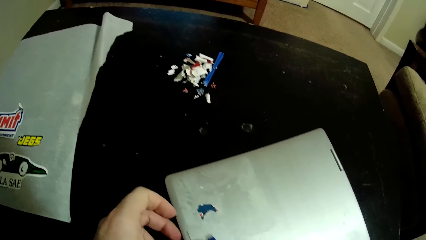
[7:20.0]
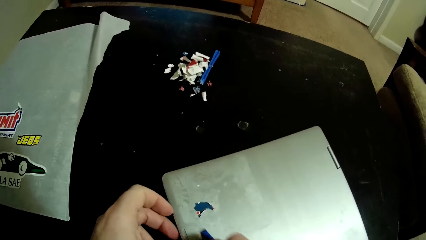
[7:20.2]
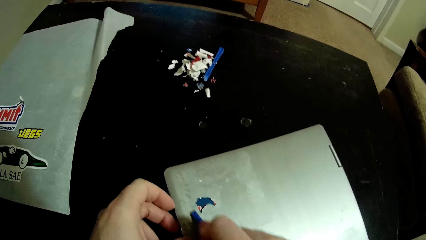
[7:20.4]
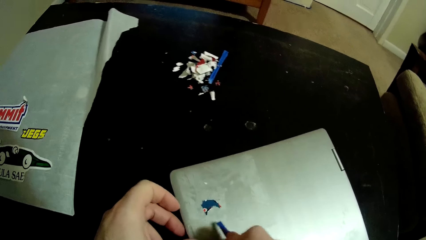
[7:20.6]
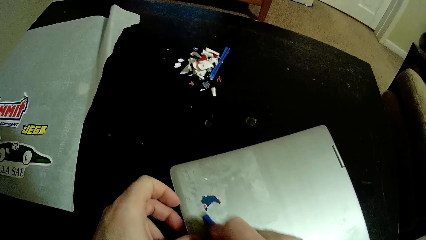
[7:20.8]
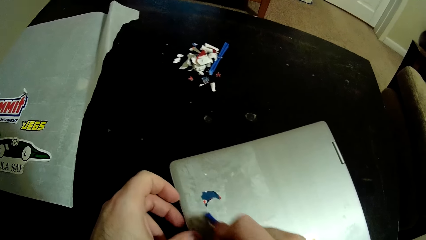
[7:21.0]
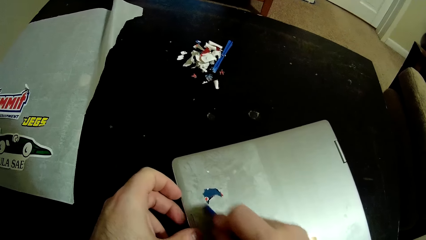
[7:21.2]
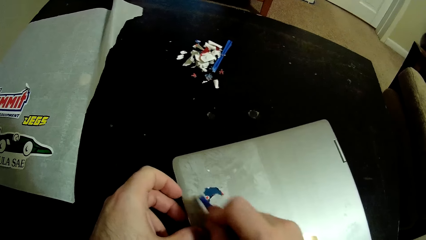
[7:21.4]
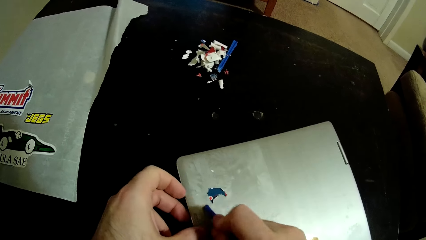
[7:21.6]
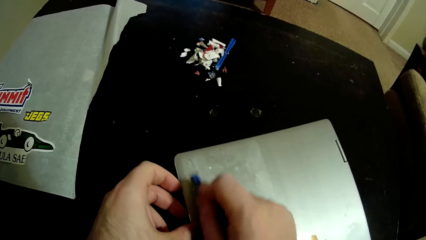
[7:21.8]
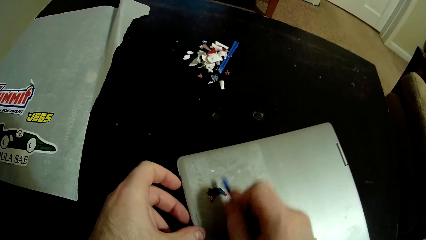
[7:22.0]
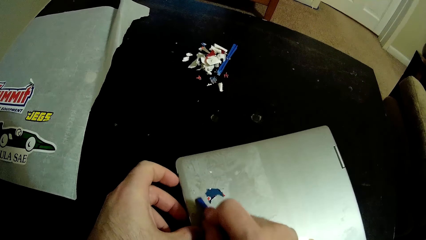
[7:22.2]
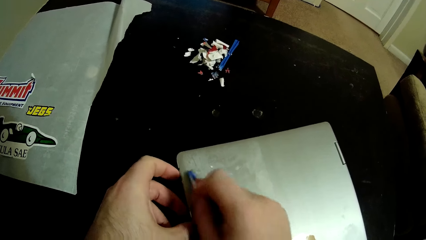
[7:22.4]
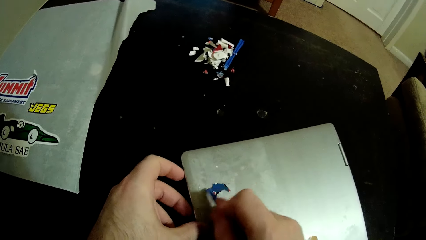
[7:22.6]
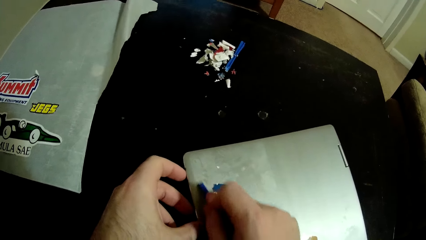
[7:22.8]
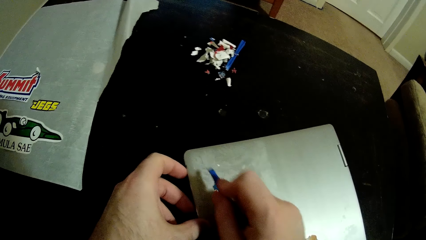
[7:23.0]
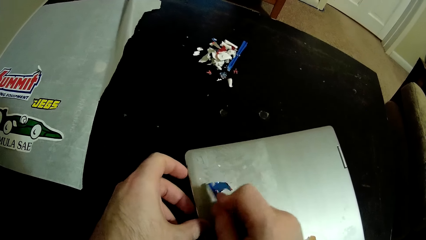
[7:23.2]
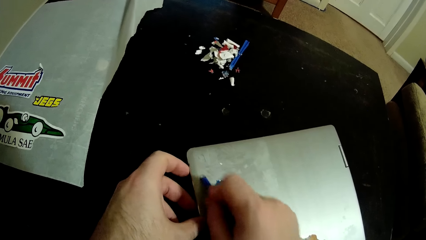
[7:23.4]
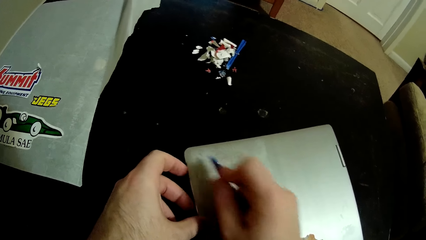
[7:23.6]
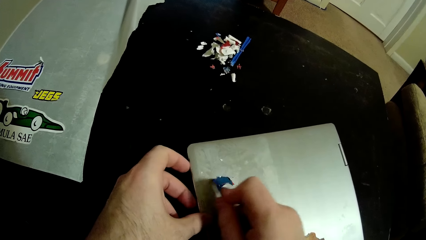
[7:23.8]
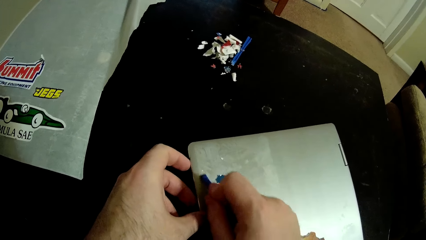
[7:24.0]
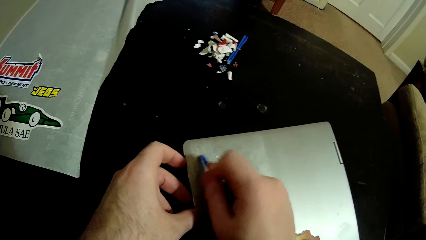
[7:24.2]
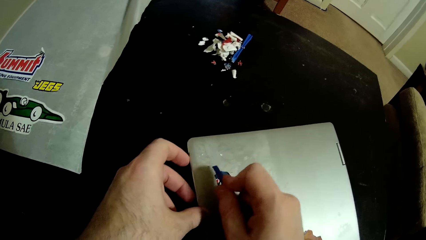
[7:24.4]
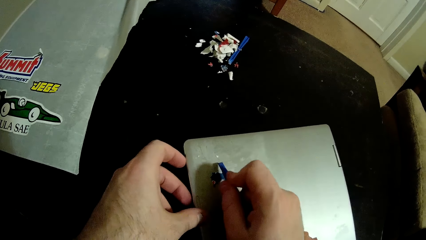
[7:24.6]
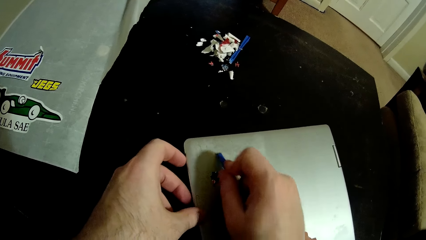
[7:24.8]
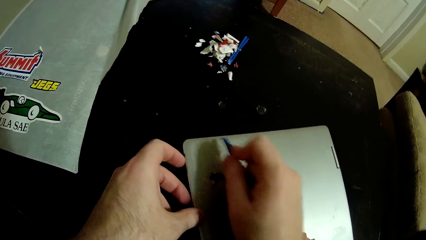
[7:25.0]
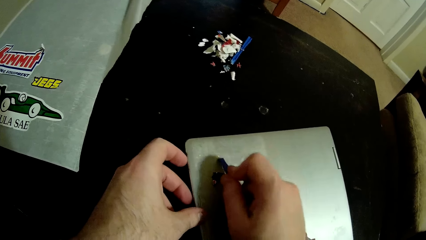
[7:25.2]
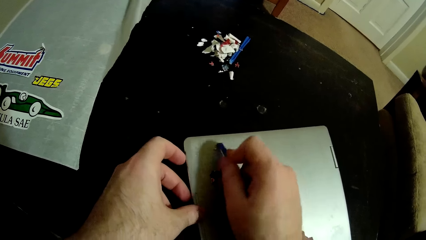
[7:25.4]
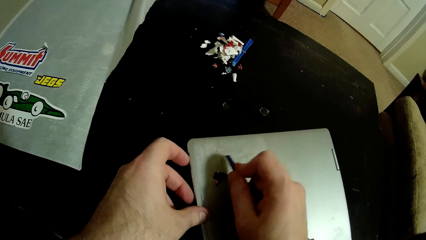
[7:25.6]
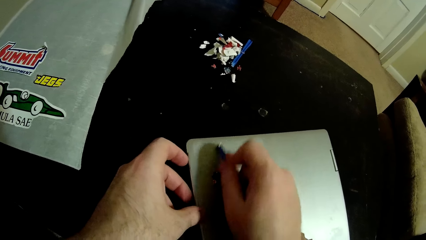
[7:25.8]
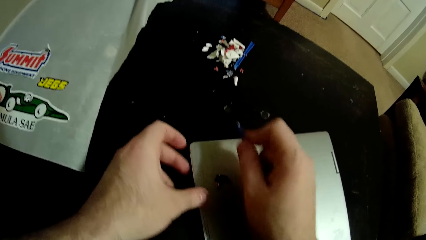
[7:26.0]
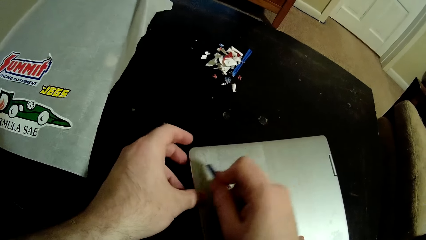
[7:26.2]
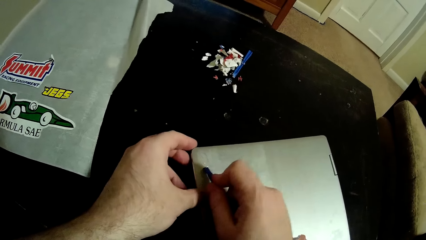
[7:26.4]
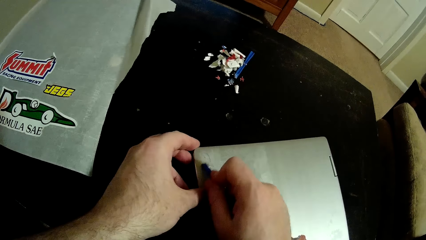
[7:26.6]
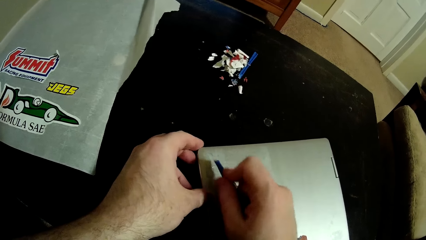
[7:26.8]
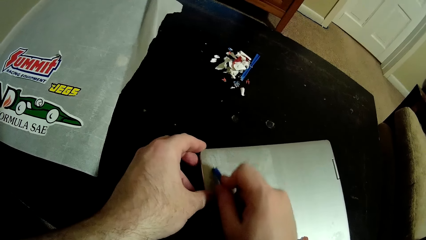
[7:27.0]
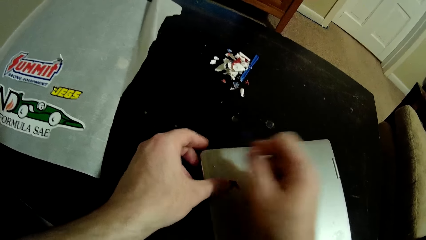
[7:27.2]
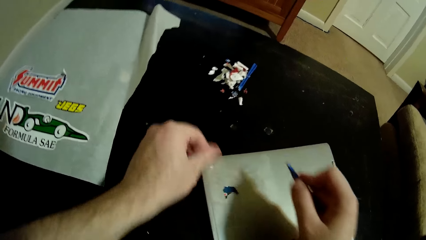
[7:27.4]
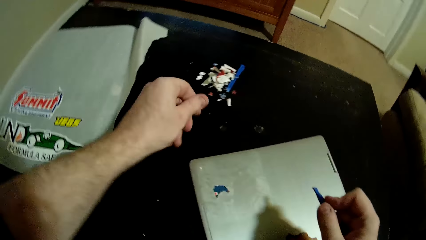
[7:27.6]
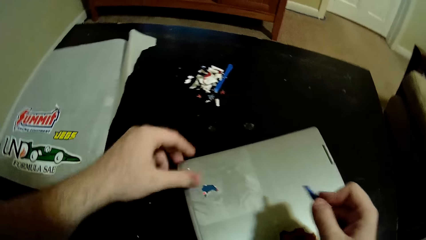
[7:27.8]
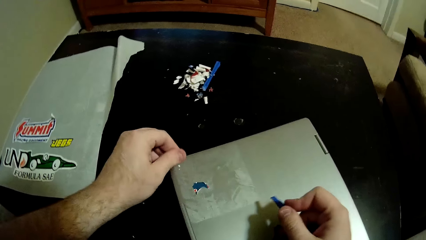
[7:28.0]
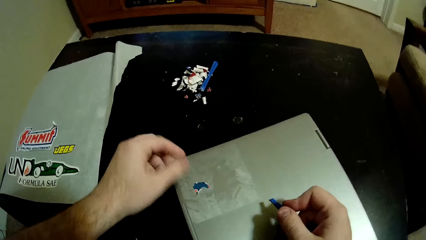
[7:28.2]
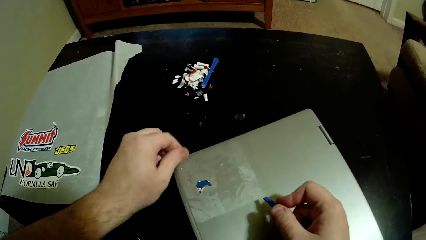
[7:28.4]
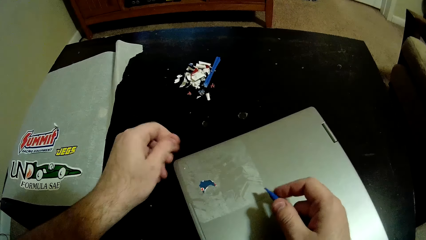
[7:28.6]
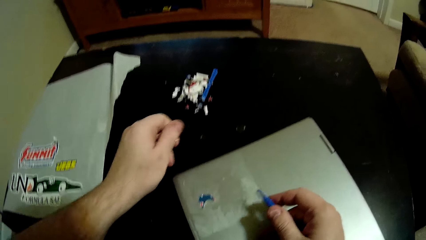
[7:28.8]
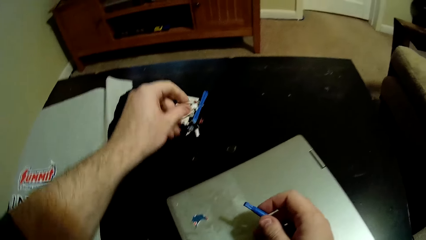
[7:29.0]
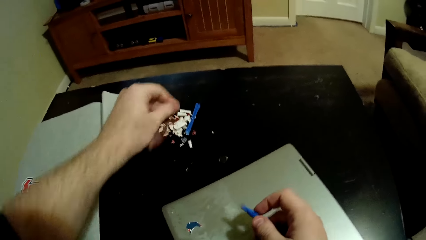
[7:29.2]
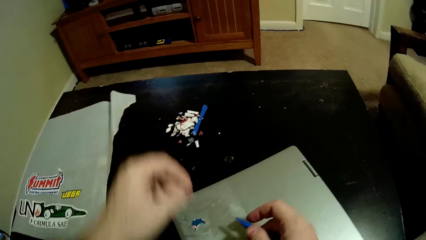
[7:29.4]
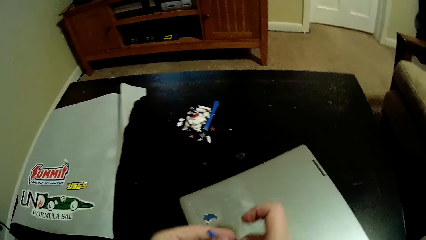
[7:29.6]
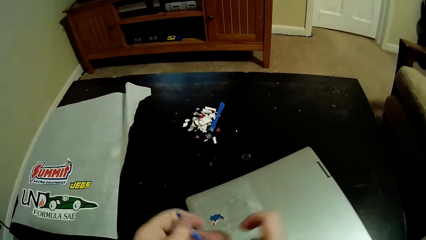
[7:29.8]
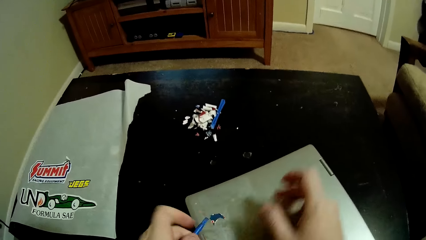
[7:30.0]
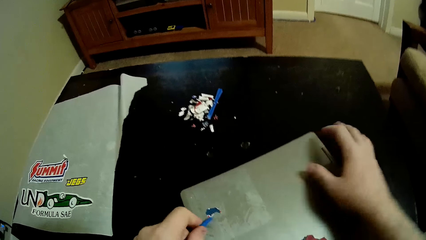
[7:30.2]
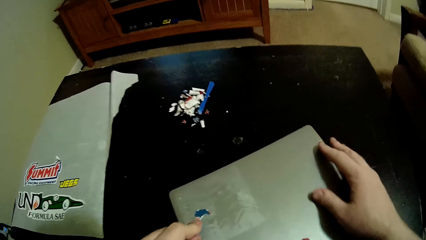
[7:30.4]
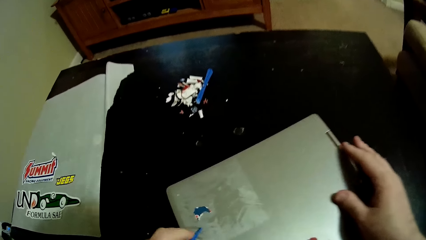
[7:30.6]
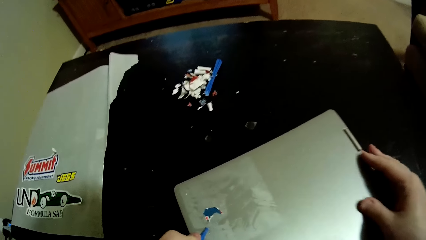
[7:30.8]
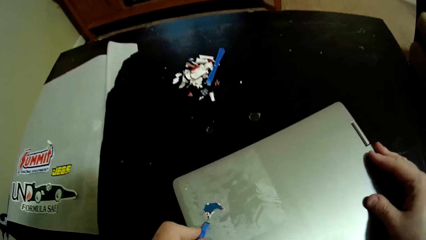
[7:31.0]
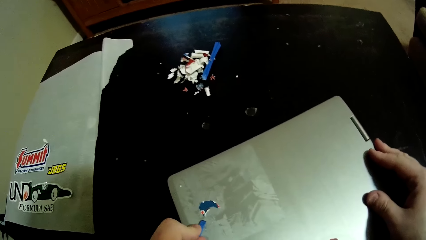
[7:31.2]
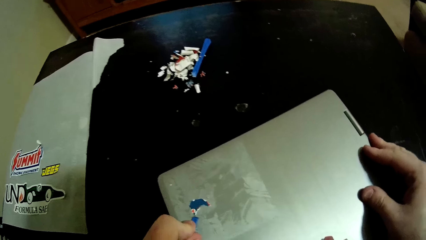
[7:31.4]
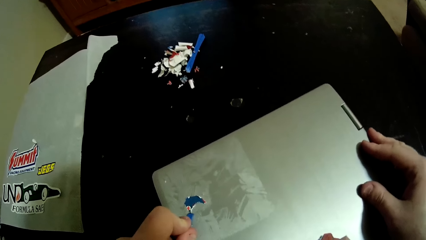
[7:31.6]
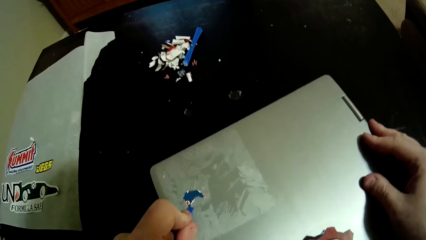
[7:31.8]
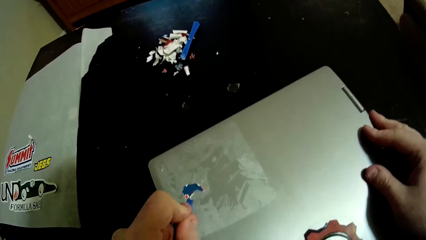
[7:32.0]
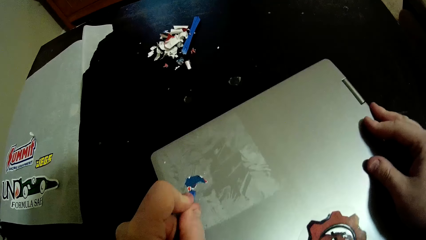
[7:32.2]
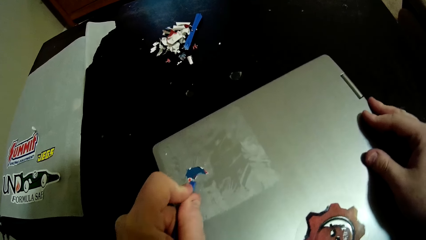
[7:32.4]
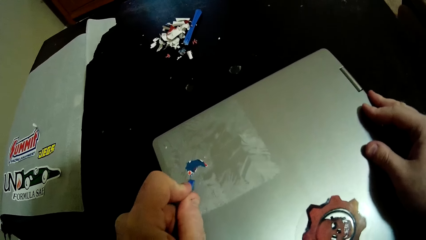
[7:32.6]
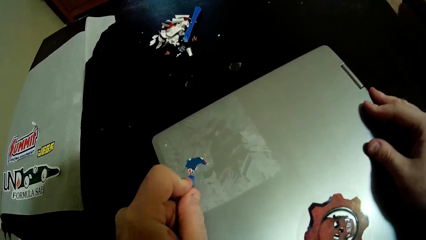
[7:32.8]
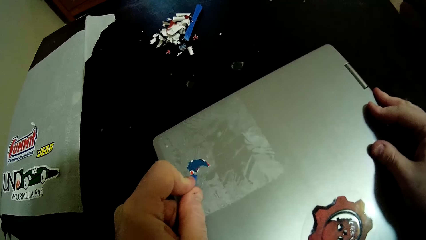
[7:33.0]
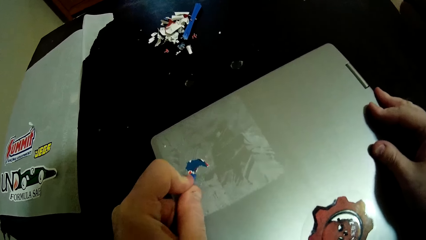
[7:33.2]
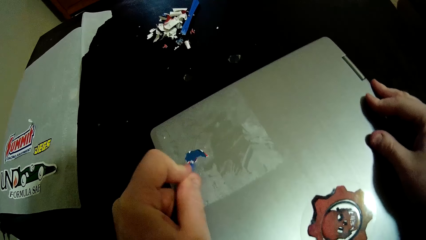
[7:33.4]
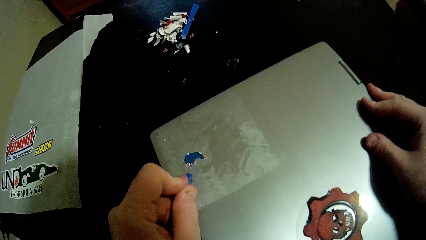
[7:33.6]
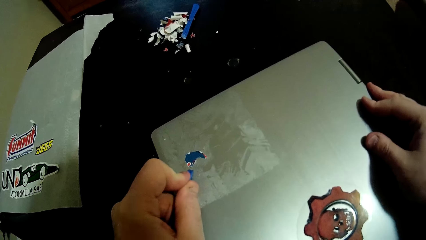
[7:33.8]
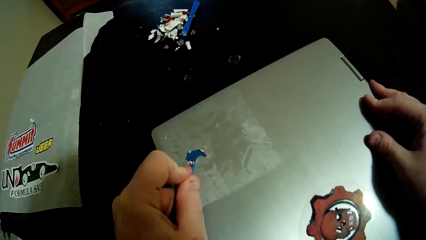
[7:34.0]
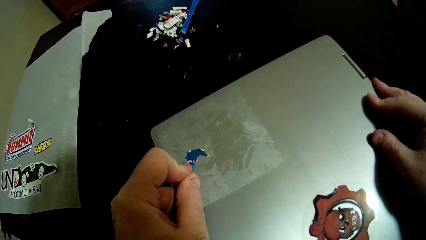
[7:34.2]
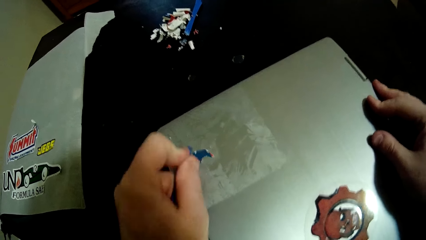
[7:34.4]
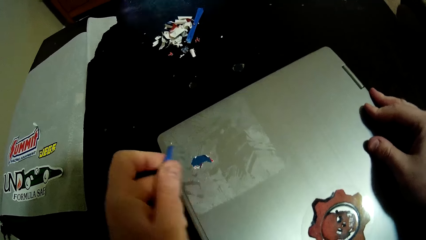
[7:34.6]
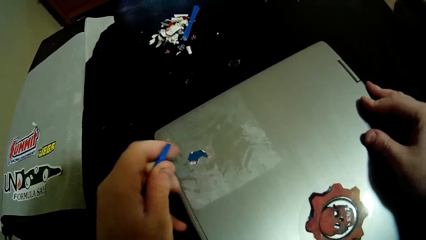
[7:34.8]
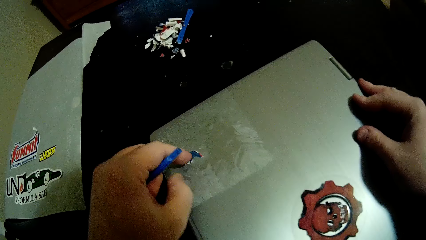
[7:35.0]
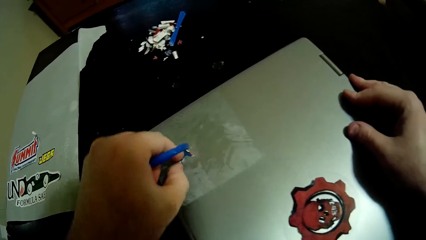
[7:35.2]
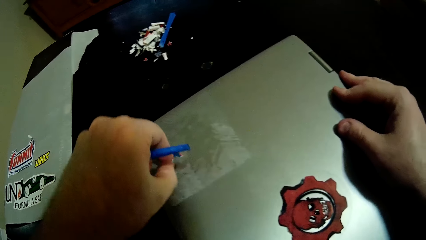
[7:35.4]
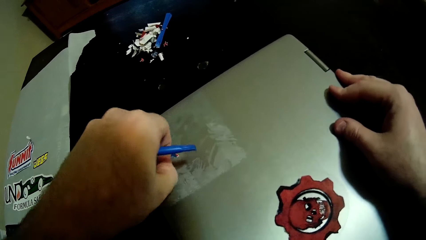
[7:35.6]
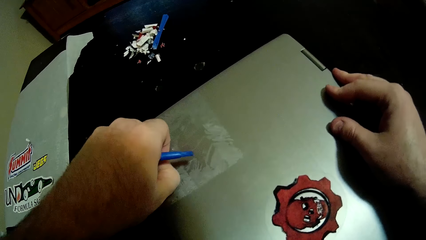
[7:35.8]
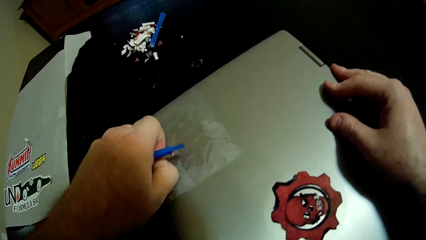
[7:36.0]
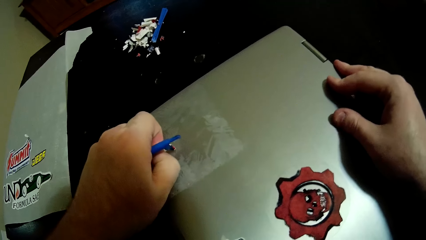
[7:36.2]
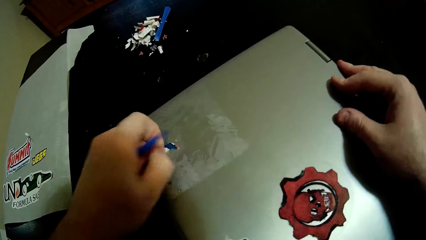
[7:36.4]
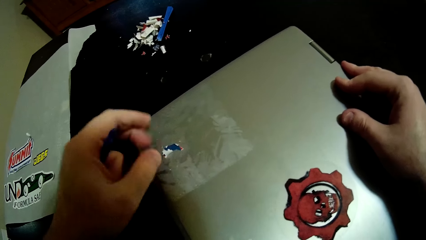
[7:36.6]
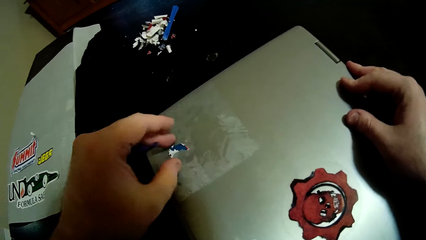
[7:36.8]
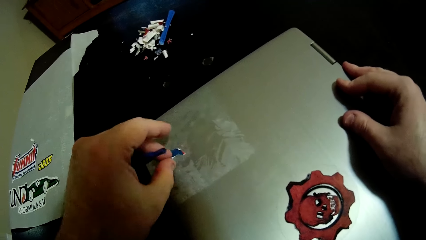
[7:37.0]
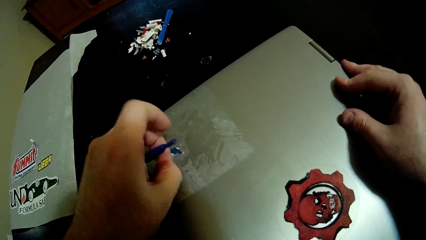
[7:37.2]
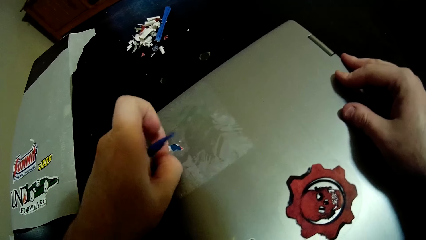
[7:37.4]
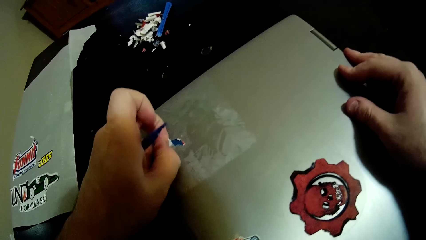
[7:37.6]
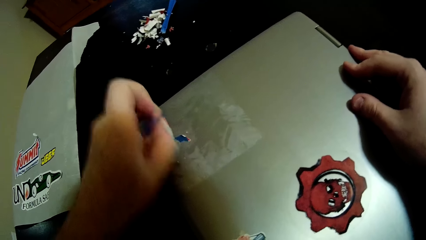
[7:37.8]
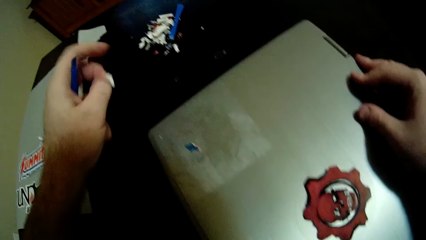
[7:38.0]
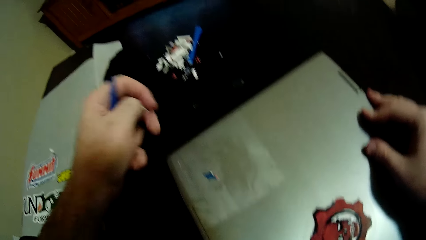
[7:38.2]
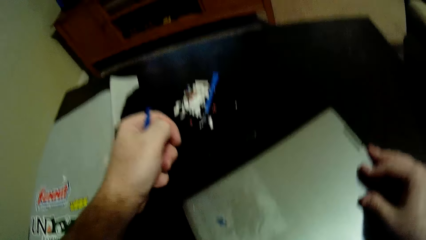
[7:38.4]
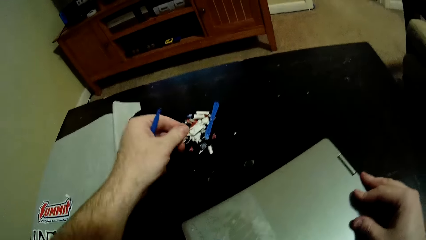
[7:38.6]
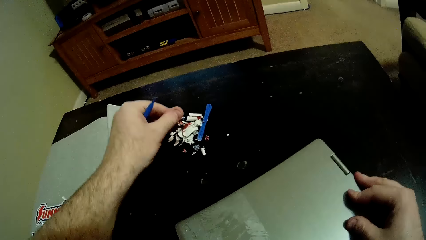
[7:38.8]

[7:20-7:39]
The camera wearer scrapes the sticker on the laptop with a sticker scraper. He removes the sticker on the laptop. He throws a piece of sticker on the table. He scrapes the sticker on the laptop with the sticker scraper. He scrapes it again. He takes the sticker on the laptop and removes the sticker with his hand.
